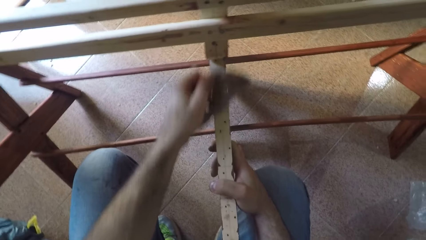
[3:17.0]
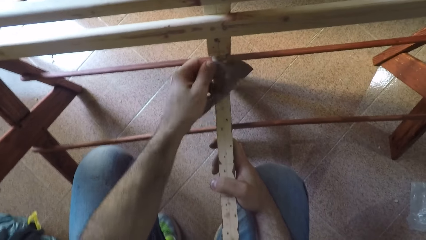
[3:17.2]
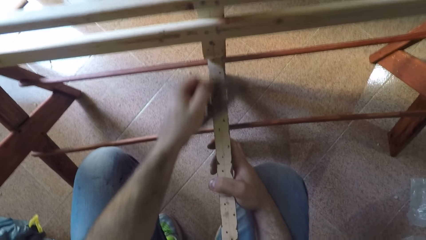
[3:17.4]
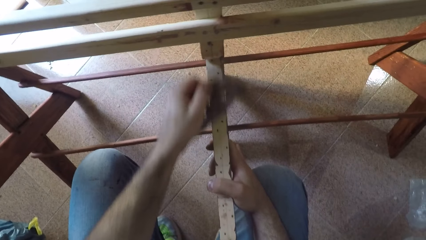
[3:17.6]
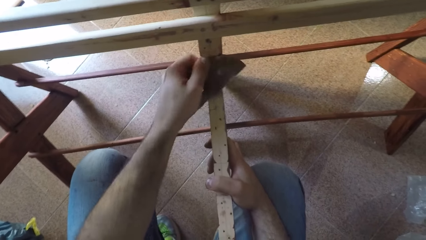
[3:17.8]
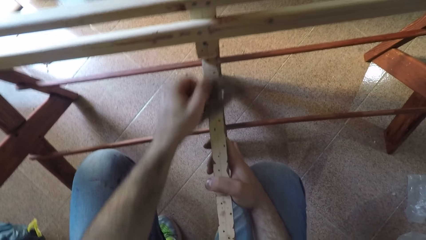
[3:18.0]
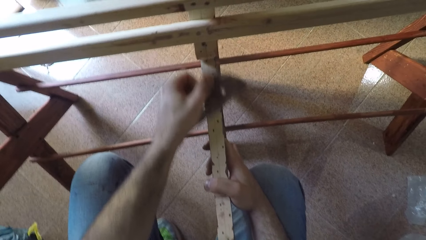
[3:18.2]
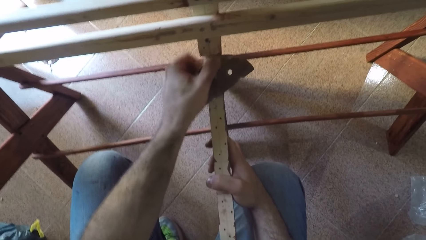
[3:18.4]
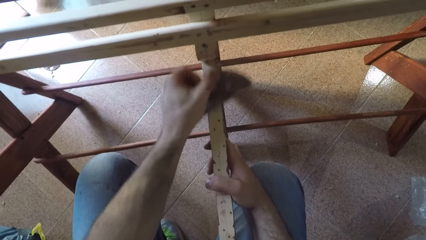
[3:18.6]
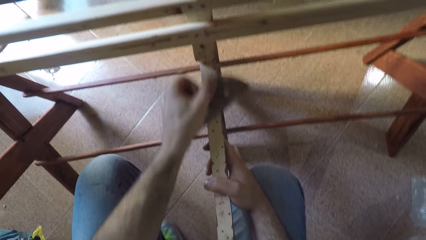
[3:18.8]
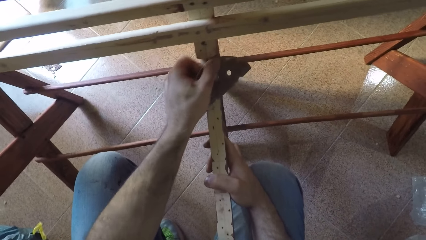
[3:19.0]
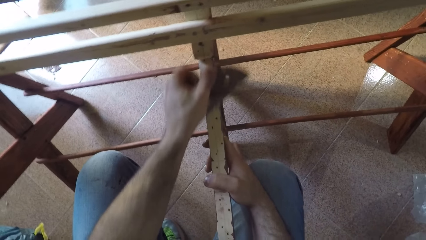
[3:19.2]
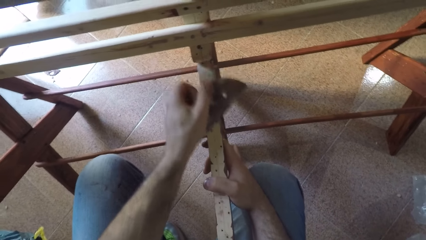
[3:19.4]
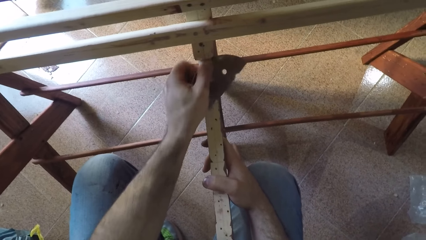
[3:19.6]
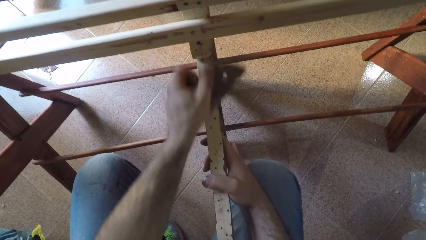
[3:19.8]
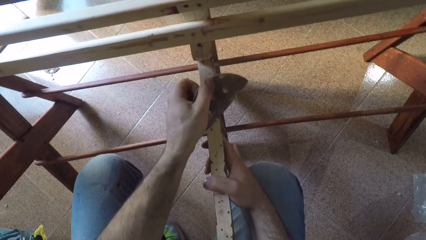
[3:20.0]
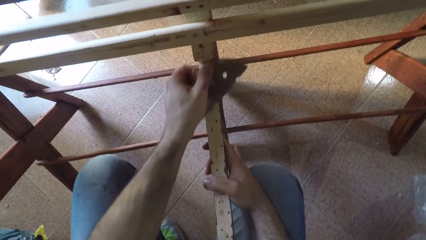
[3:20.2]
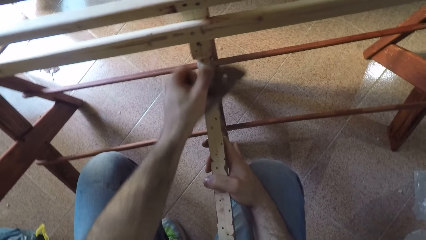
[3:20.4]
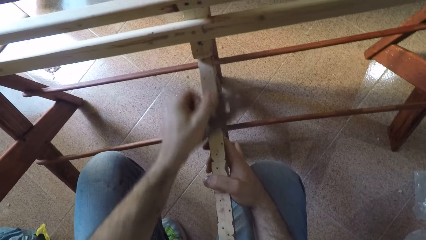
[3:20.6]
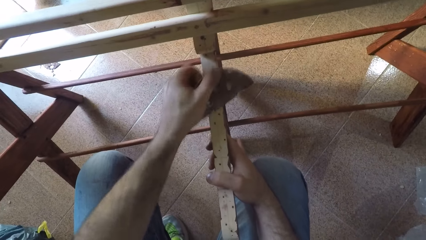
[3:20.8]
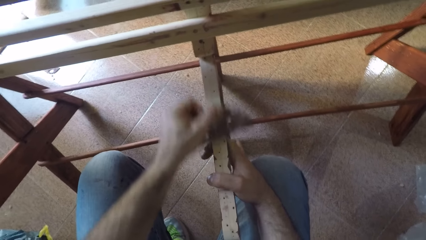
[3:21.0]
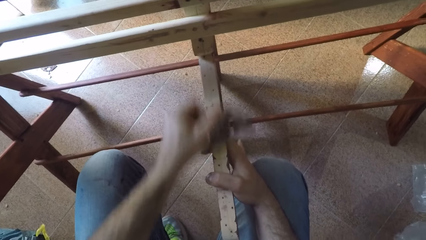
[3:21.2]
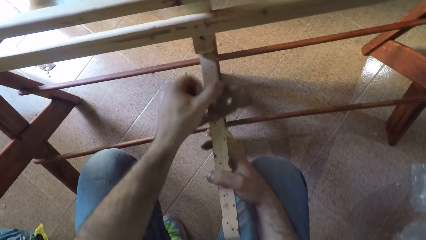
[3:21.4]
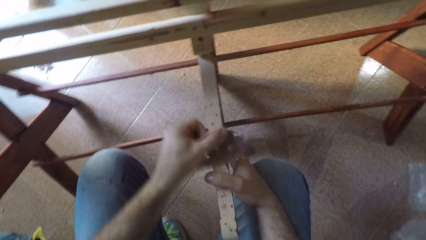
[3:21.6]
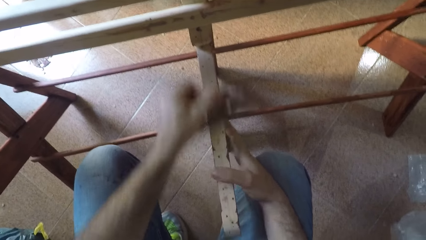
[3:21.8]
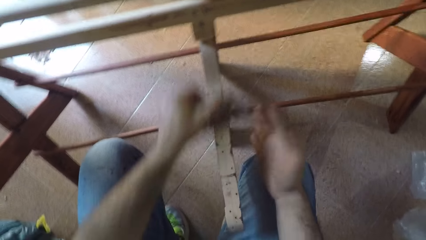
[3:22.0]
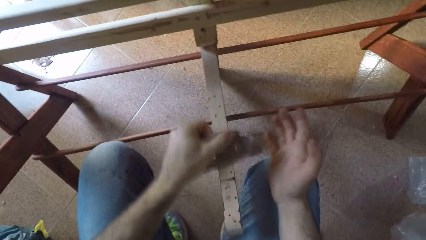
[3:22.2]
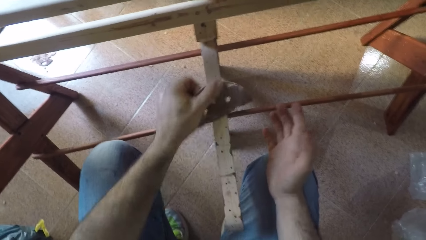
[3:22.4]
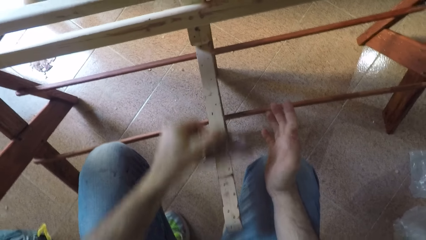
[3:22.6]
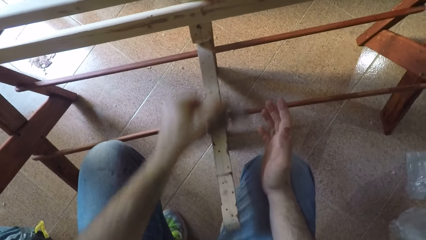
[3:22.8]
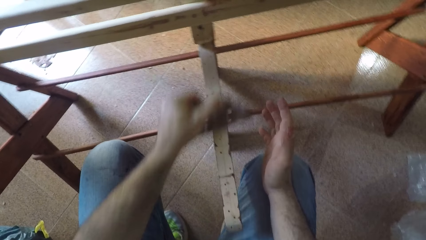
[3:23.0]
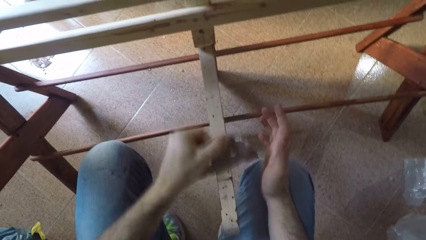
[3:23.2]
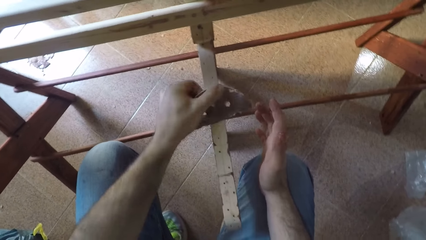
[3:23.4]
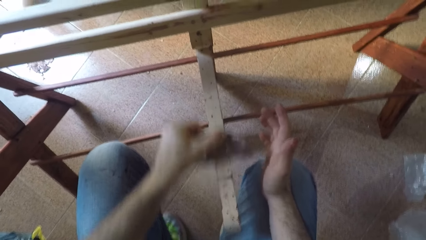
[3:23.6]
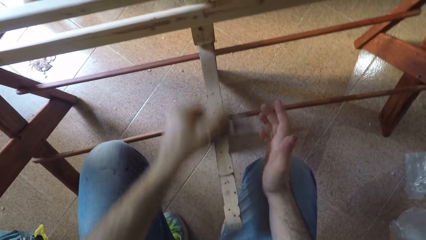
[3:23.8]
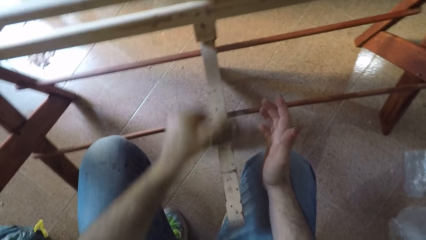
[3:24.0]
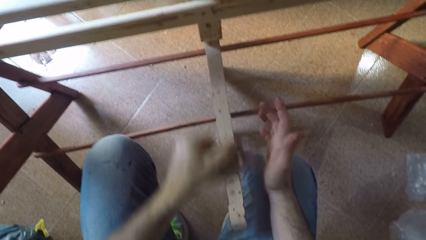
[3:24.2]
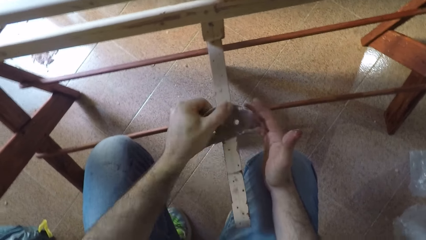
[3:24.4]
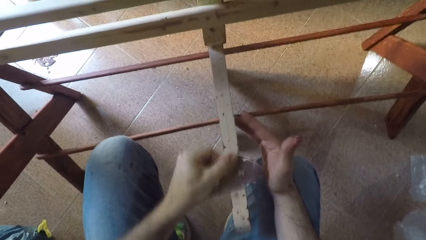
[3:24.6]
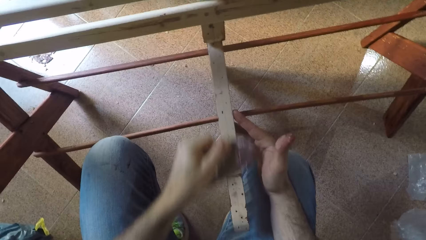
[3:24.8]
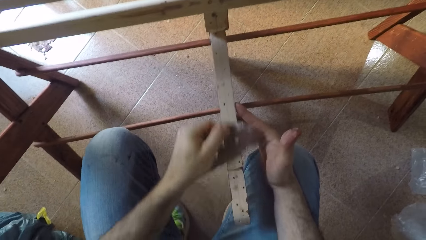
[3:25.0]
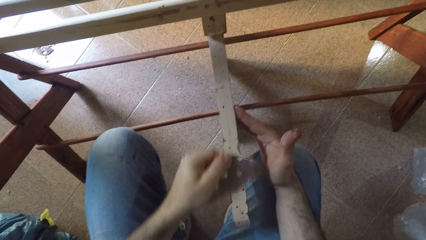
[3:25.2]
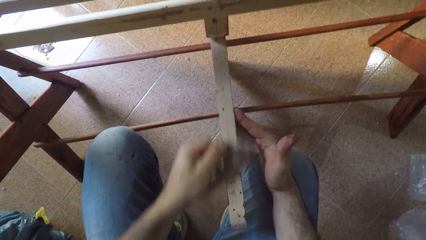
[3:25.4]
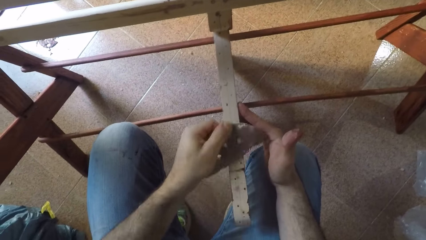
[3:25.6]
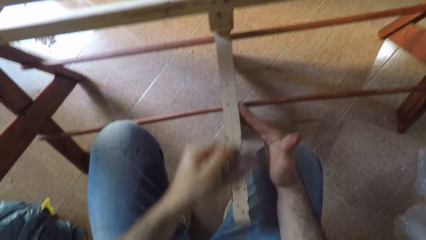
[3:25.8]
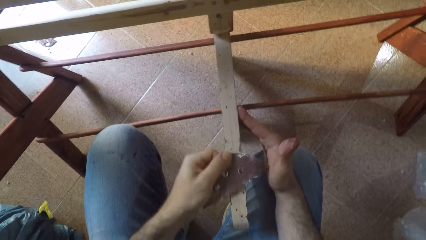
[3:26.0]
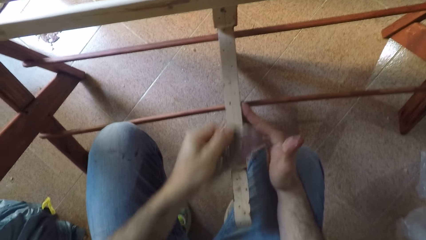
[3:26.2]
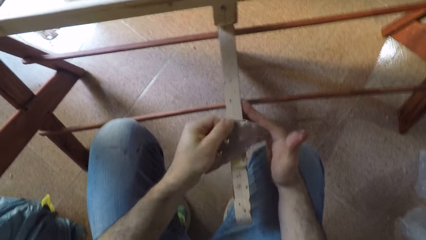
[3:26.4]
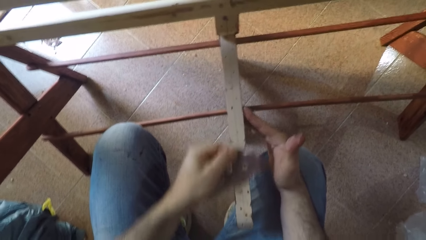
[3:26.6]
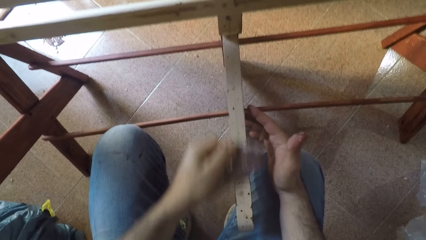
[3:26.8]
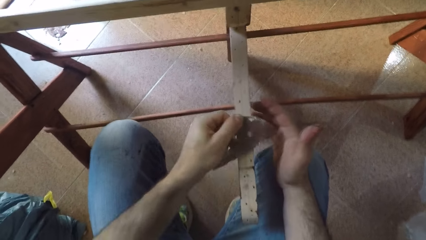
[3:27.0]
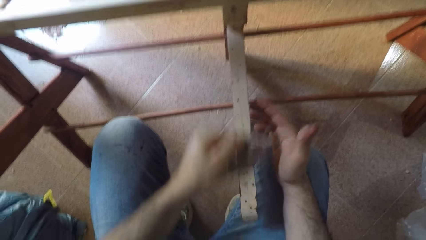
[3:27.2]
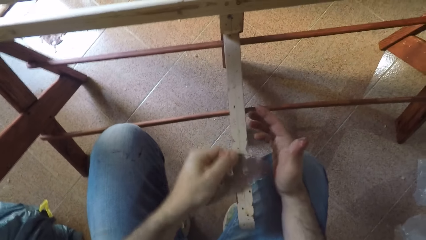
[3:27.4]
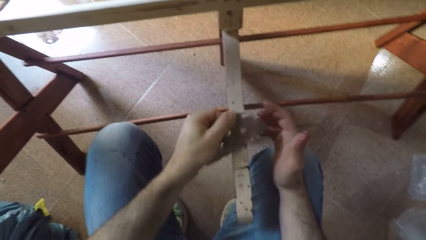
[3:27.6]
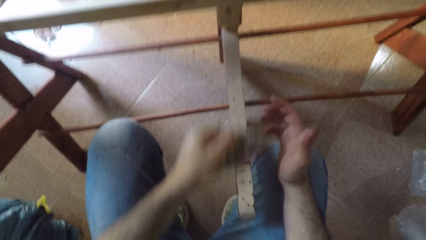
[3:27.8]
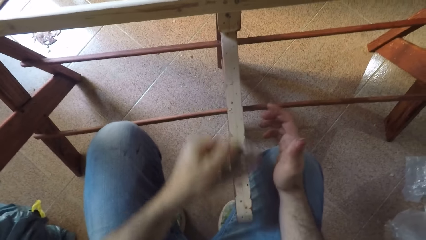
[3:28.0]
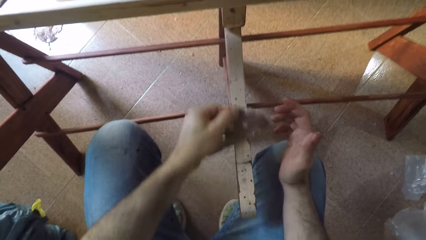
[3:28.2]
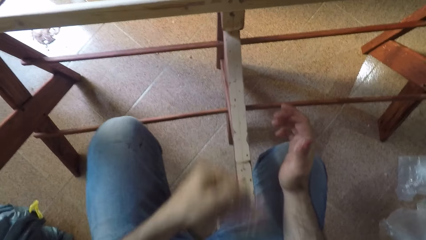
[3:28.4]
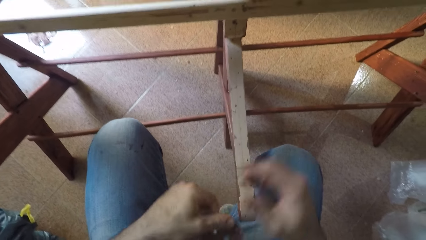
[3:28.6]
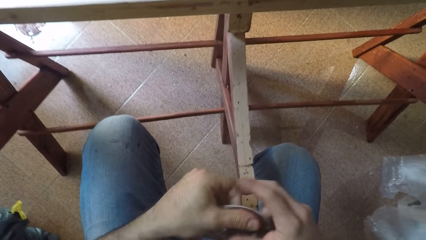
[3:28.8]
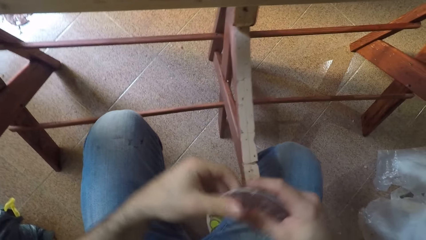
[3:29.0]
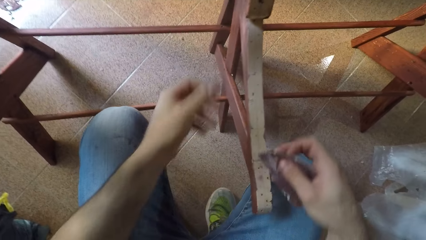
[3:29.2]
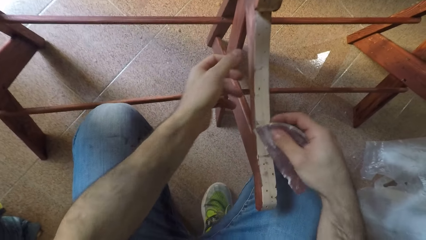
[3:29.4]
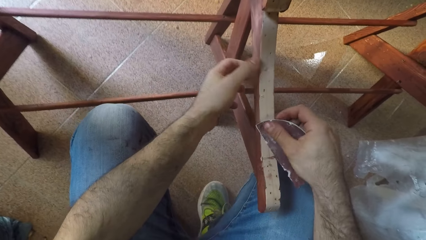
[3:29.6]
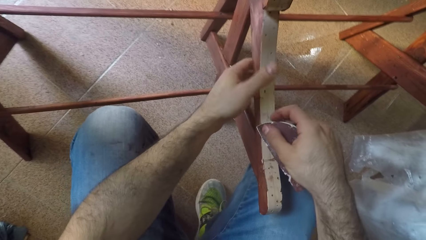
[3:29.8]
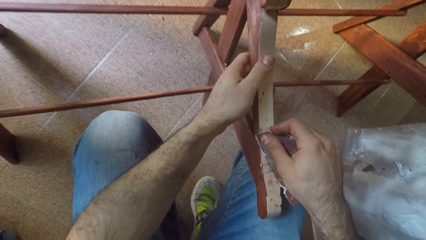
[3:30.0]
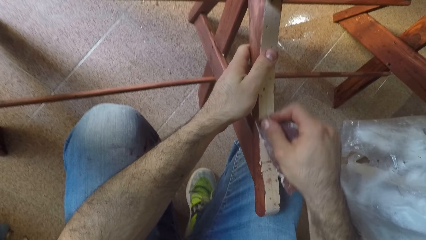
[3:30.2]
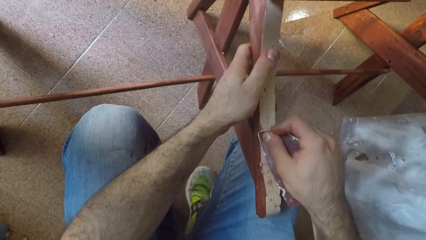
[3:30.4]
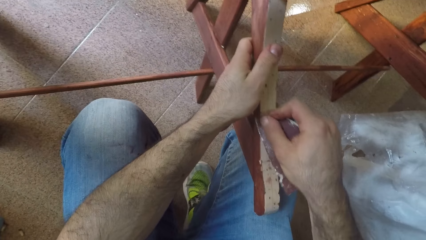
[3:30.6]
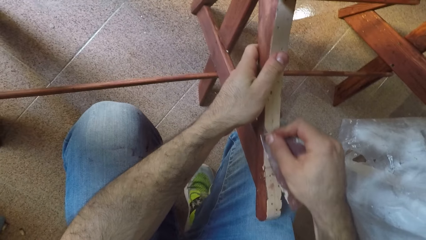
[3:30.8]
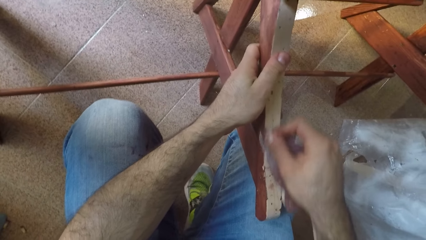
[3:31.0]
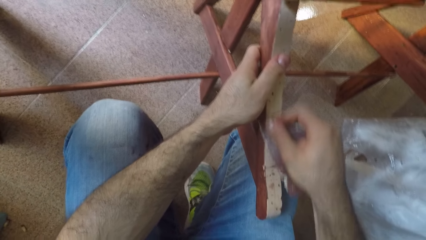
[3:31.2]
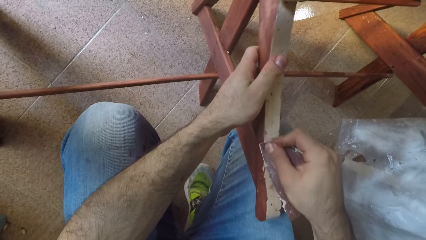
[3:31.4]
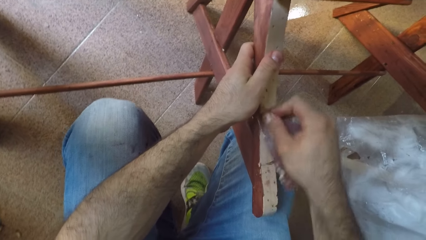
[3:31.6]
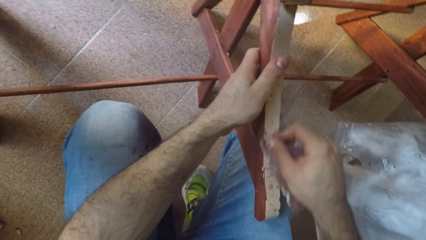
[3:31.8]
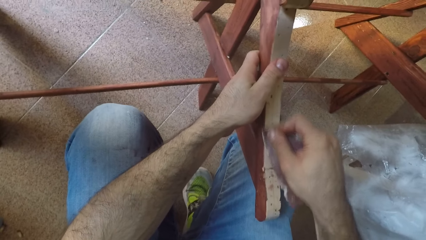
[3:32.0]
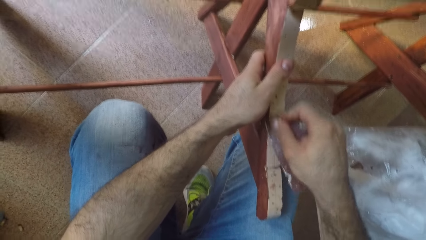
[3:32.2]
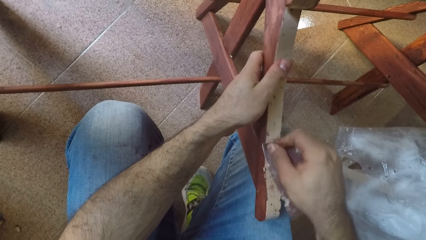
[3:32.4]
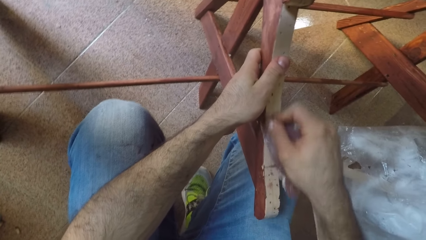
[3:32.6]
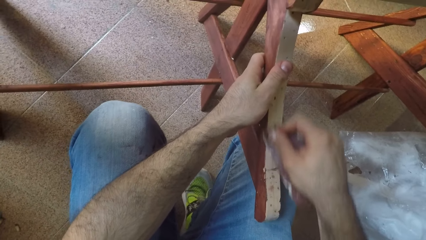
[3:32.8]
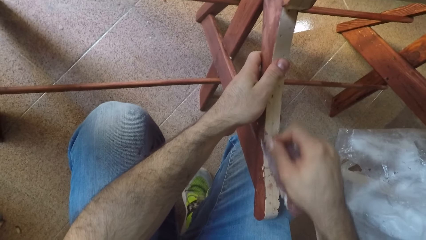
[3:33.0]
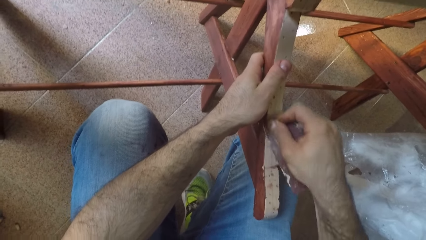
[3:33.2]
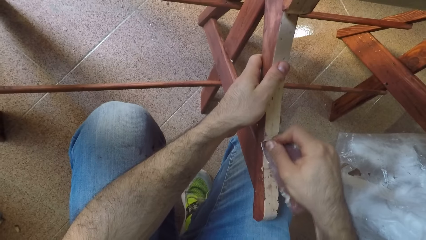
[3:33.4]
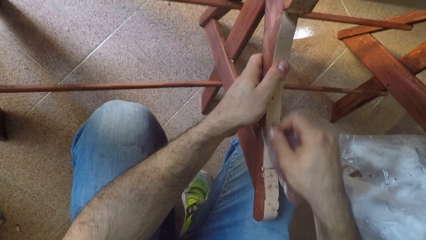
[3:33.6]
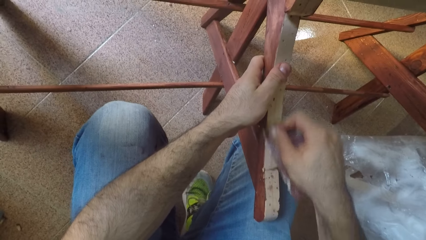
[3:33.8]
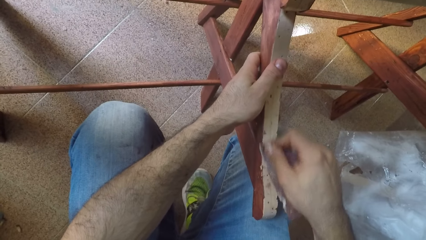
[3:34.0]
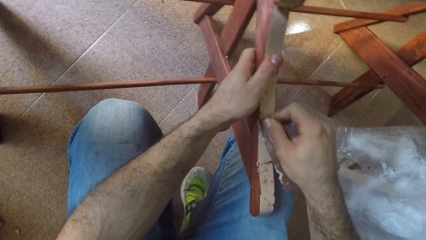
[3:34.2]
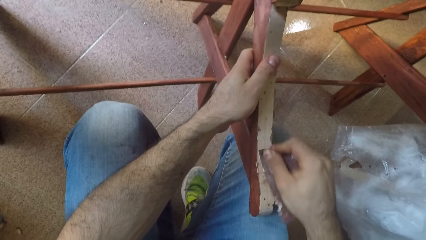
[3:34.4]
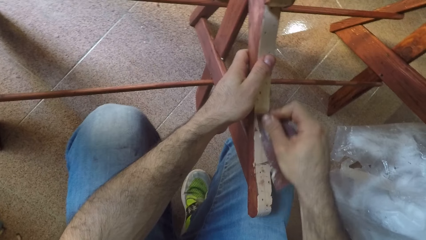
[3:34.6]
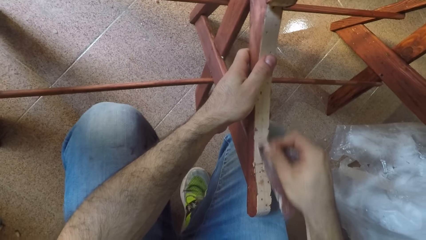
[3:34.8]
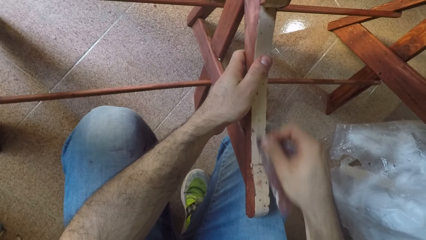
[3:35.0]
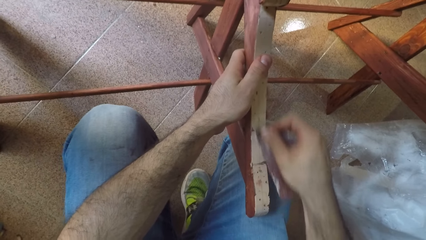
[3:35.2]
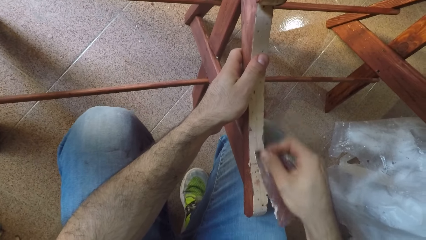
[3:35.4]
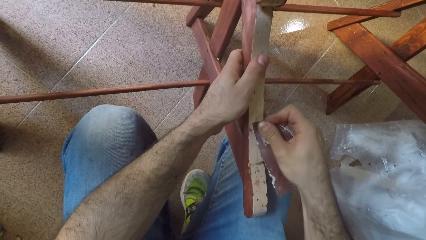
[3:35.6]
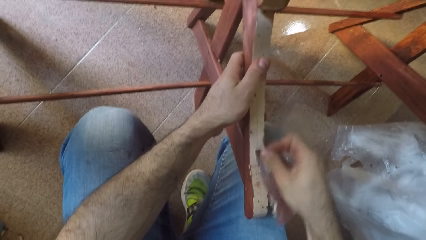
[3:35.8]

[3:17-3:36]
The camera wearer moves a hand away from the piece of wood. He sands the piece of wood with a sandpaper. He holds the piece of wood with a hand. He sands the piece of wood with the sandpaper. He passes the sandpaper to his right hand. He holds the piece of wood with a hand. He sands the piece of wood with the sandpaper.
